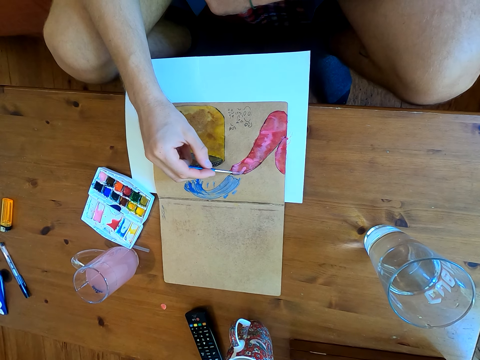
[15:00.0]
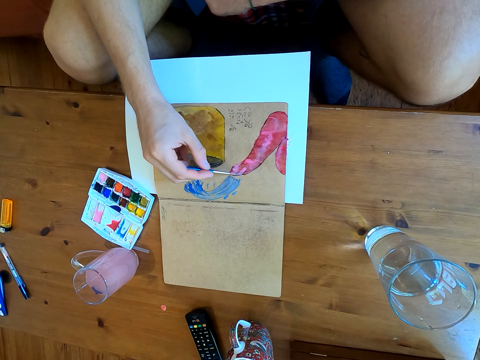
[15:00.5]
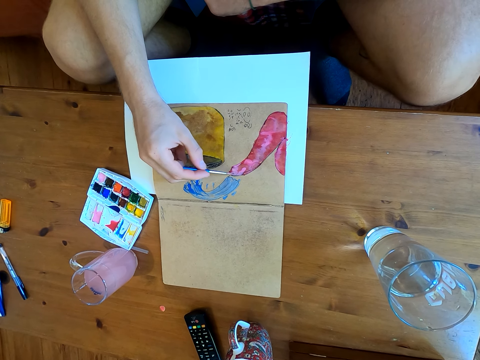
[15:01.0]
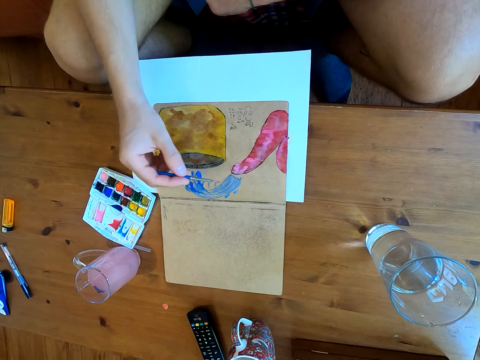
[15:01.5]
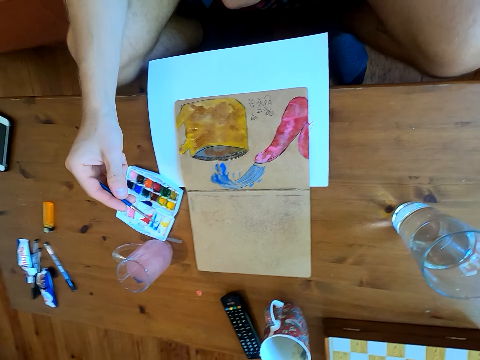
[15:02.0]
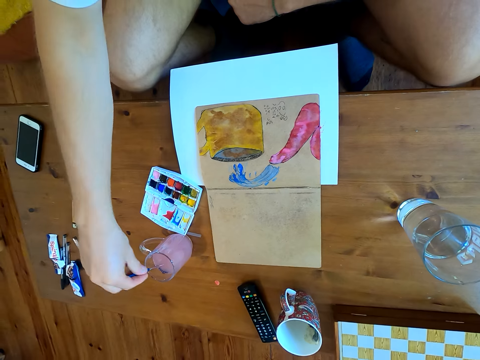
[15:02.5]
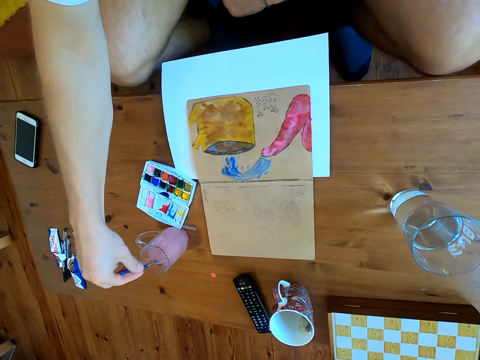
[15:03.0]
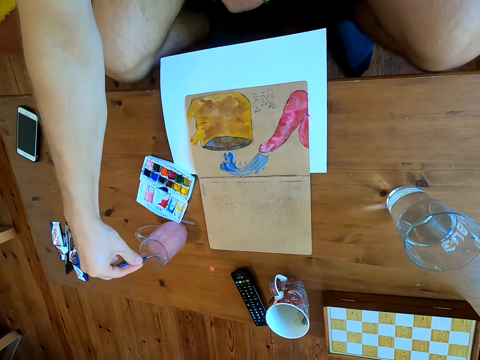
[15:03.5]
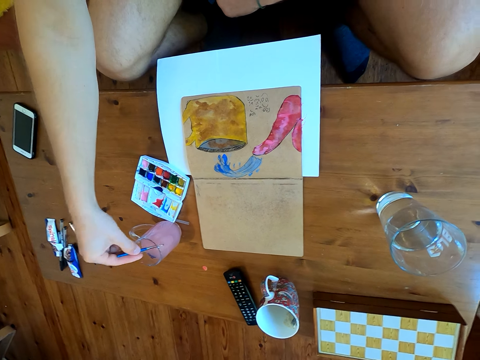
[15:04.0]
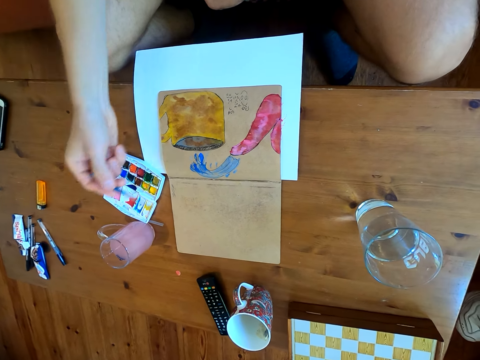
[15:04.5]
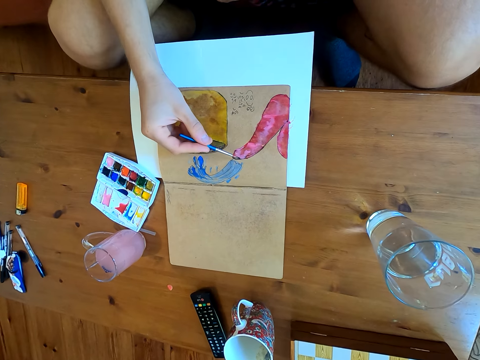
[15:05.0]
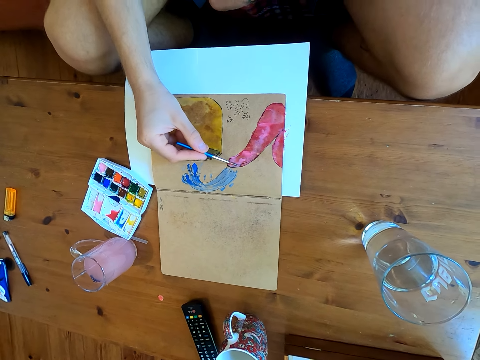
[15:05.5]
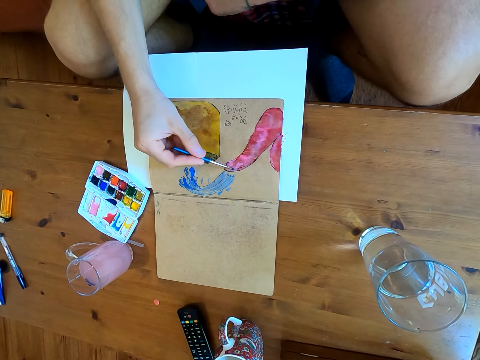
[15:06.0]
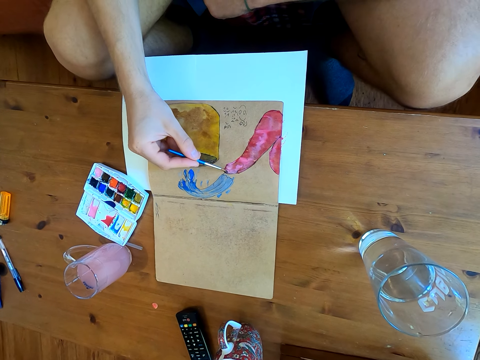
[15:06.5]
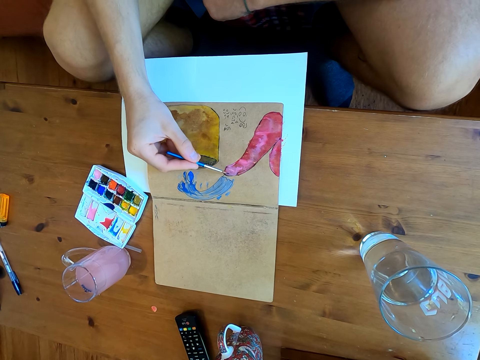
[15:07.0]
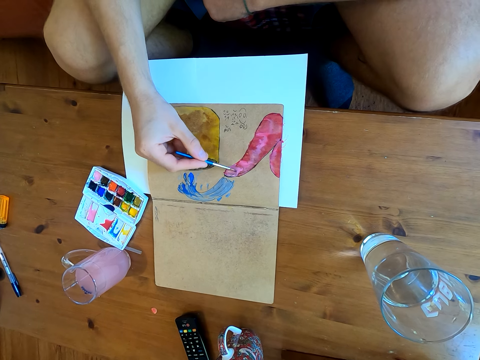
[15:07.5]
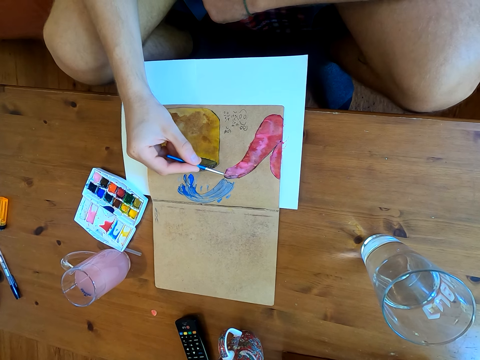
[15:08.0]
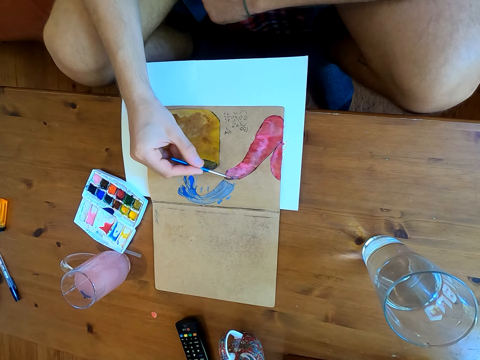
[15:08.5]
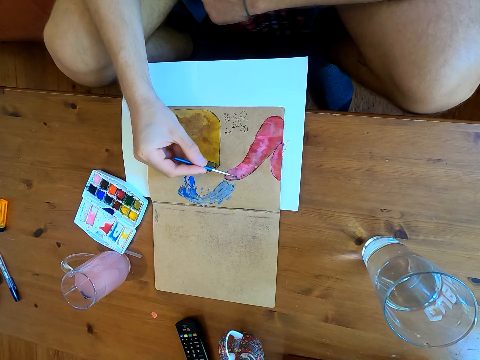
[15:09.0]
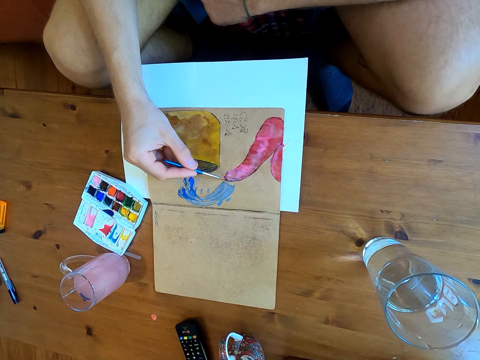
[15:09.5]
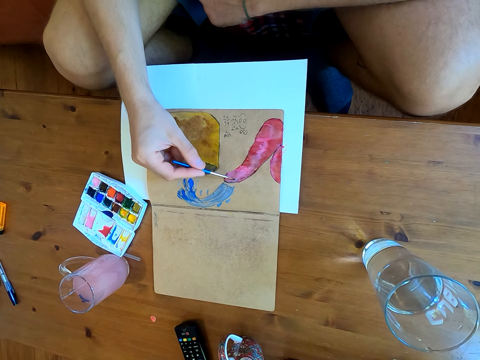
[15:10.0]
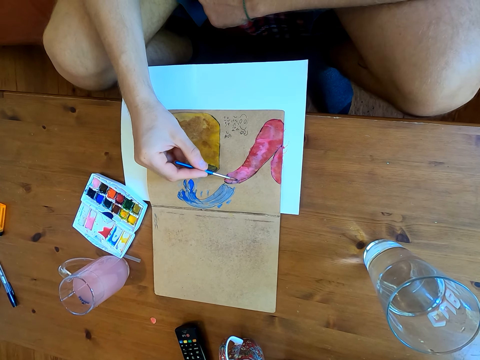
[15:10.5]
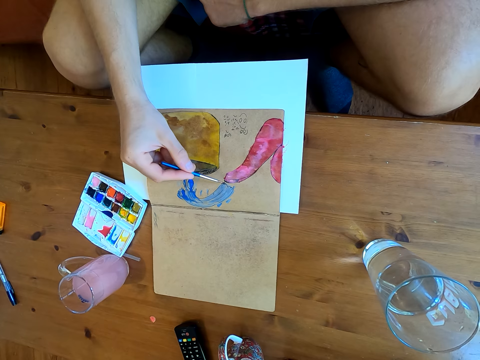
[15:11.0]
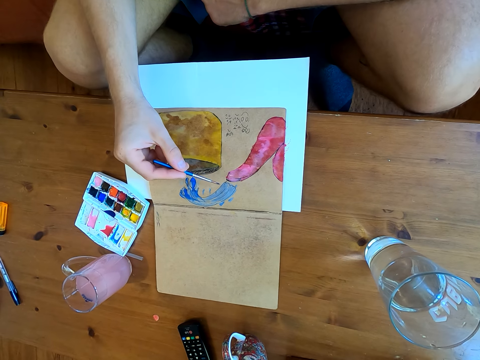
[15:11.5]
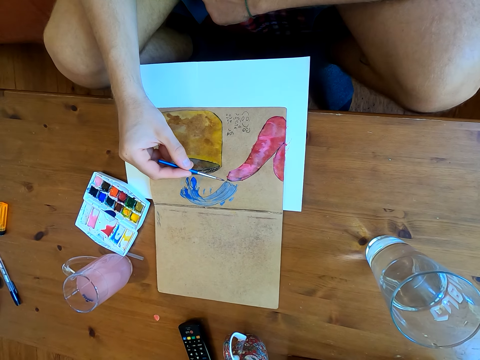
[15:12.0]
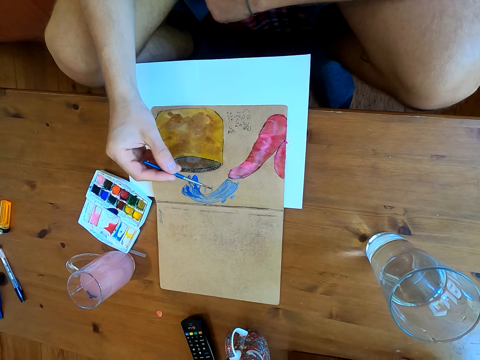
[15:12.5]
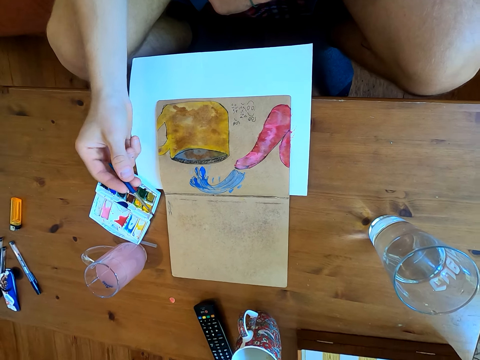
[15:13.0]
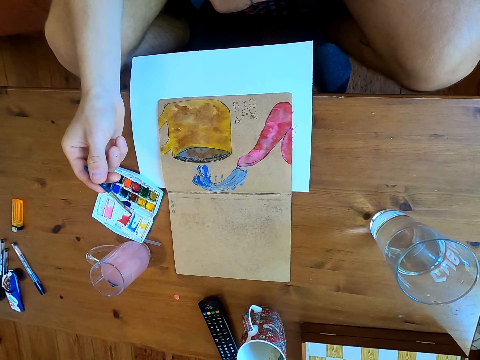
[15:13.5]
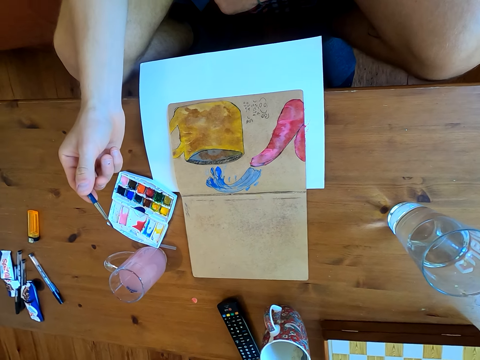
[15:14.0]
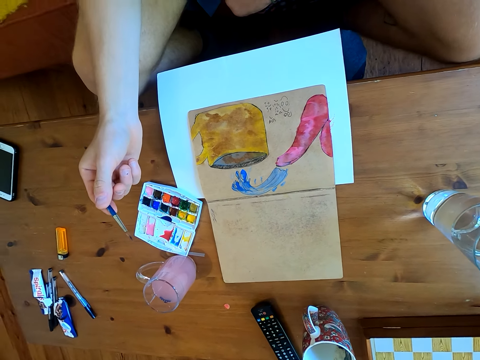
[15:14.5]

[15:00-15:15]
The camera wearer dips the brush in liquid. They paint on a paper.

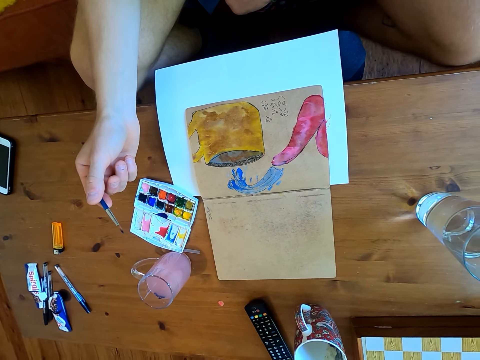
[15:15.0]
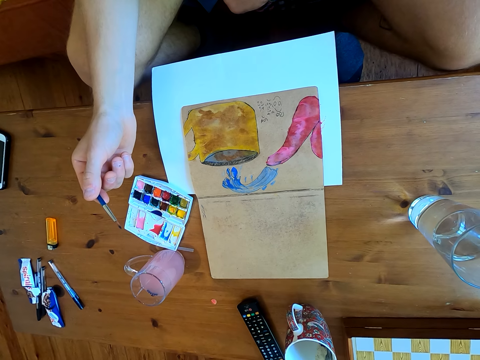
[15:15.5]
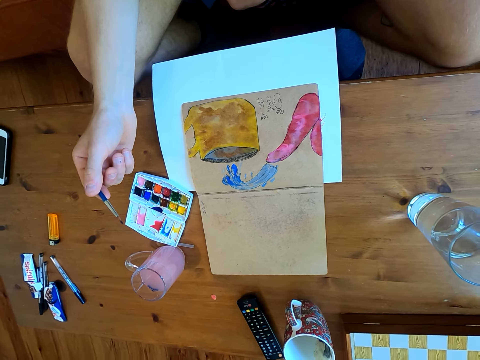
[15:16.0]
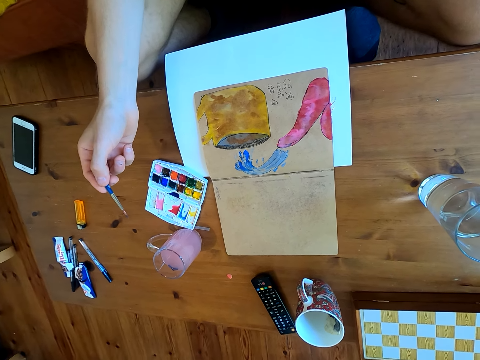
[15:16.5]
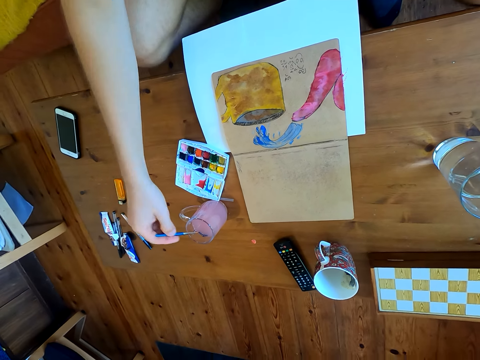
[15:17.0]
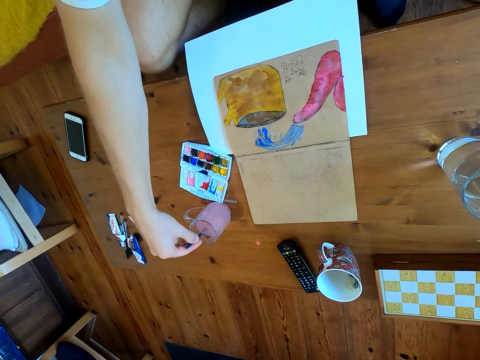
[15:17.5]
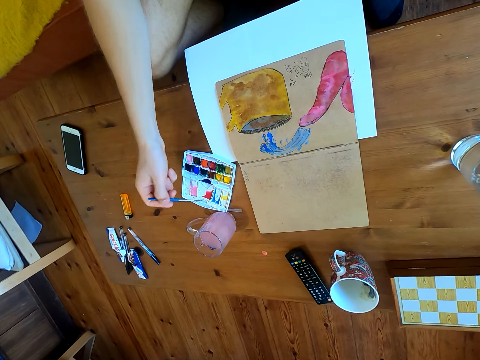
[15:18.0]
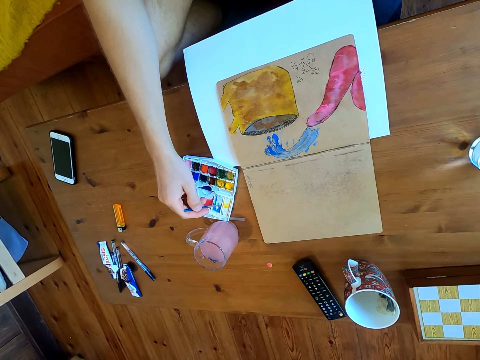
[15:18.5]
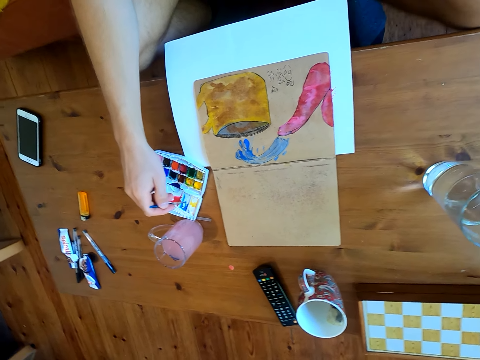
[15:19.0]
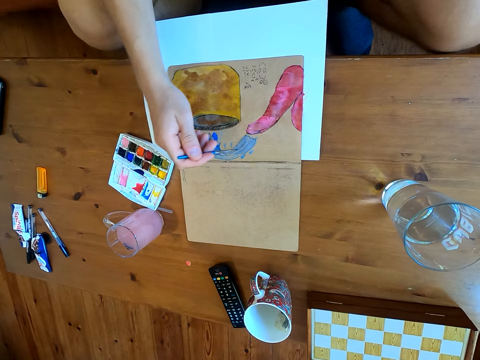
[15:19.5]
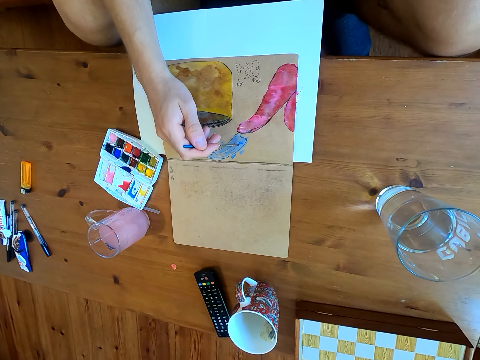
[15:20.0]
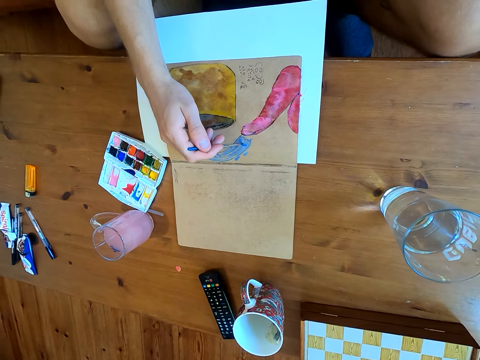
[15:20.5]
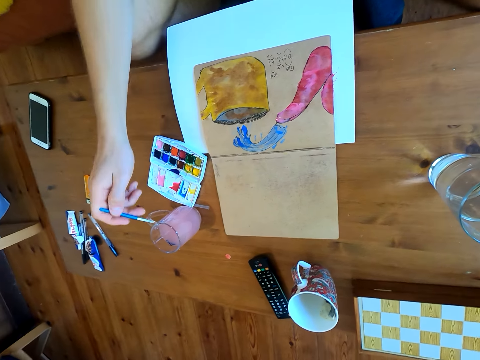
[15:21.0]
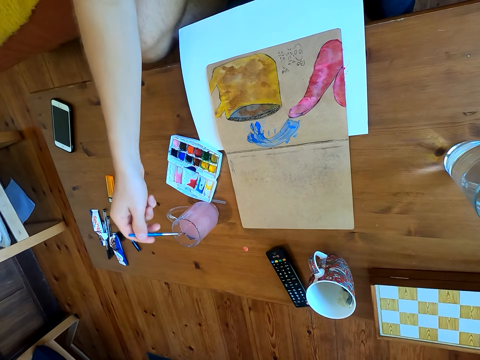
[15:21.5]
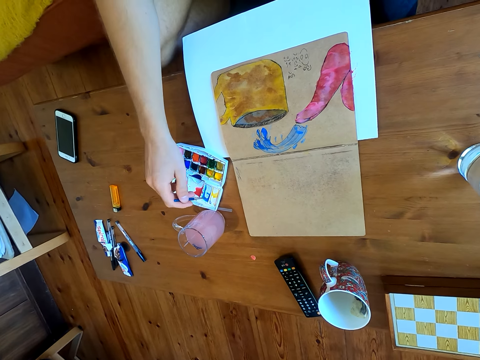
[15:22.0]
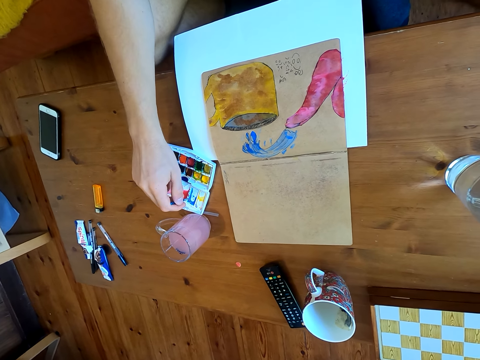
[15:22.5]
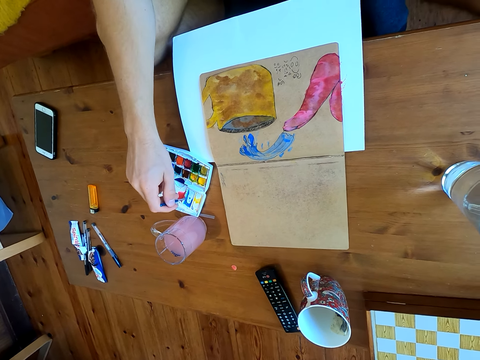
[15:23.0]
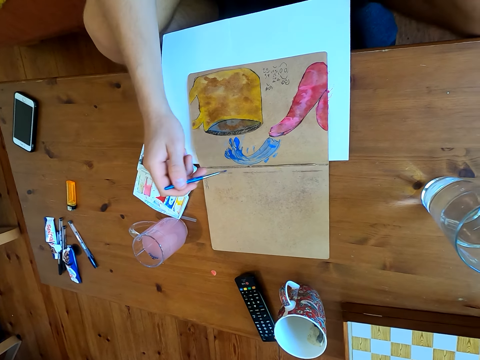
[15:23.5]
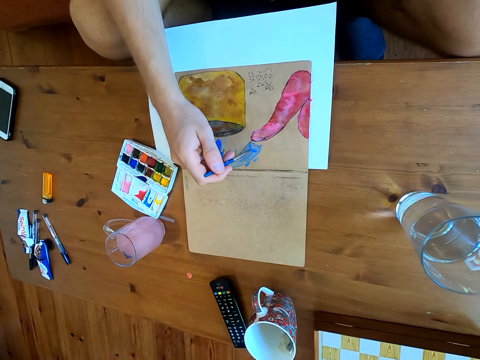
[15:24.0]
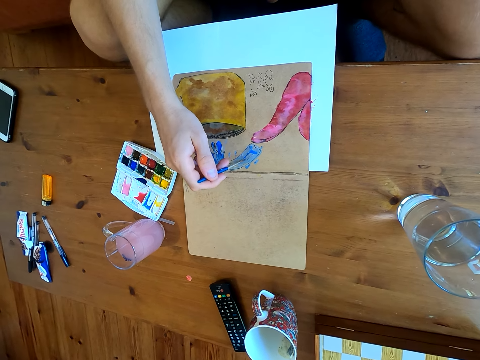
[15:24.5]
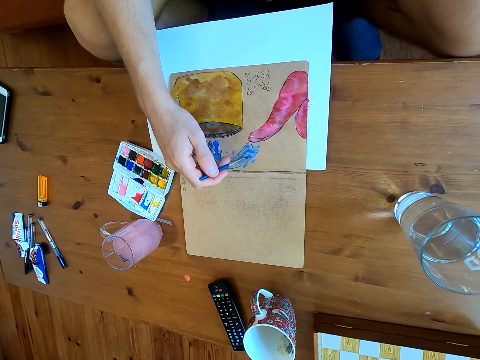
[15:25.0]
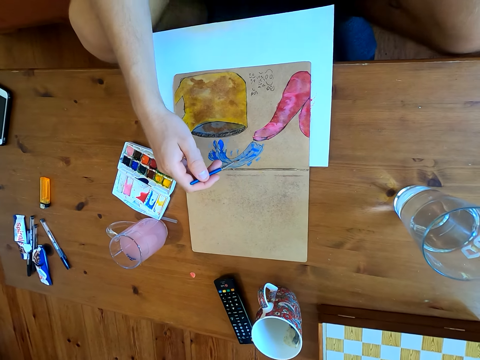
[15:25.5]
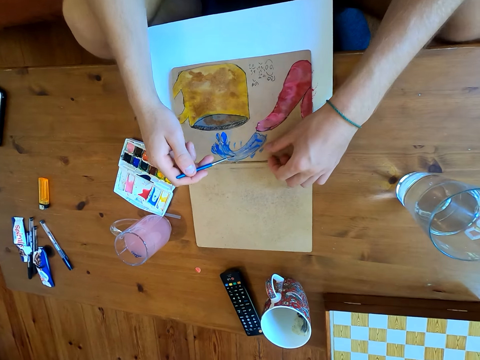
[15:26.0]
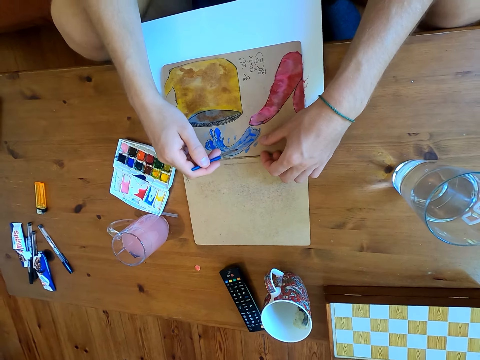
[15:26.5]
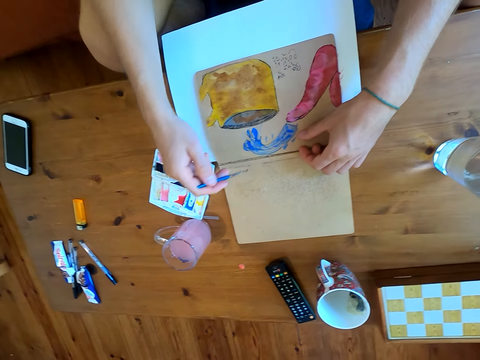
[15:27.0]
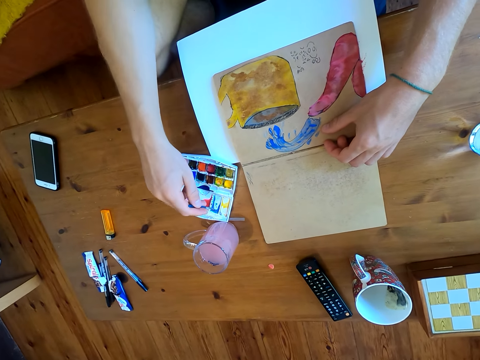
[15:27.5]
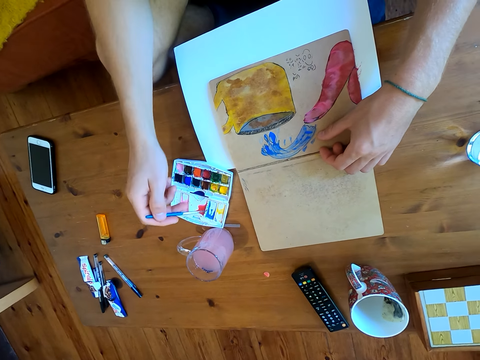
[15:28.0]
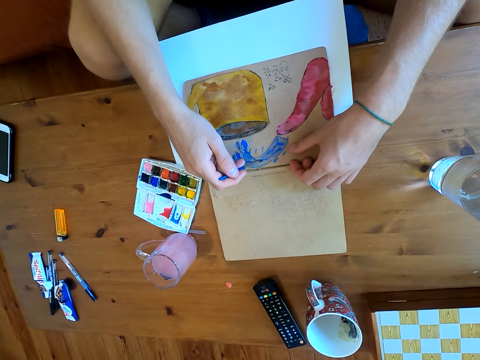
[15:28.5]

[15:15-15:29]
The camera wearer dips the brush in a liquid. They immerse the brush in watercolor. They mix the paints on the paint plate. They paint the drawing on the book. They dip the brush in the liquid. They immerse the brush in the watercolor. They paint on a paper. They immerse the brush in the watercolor.
